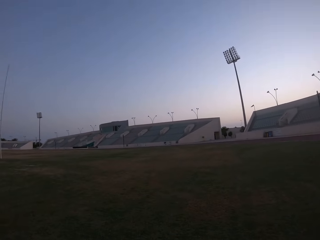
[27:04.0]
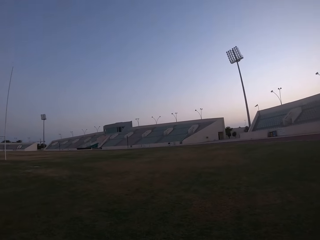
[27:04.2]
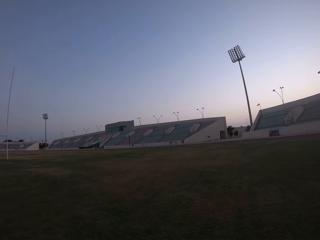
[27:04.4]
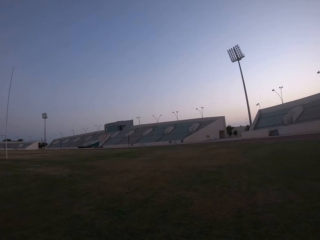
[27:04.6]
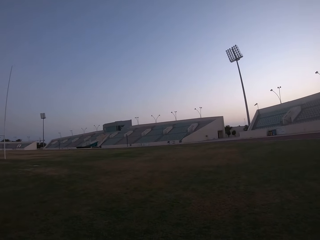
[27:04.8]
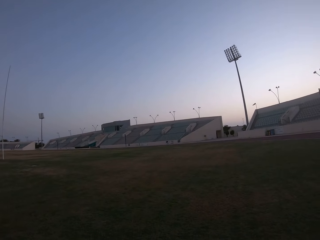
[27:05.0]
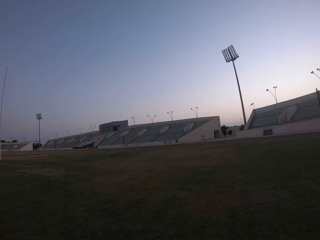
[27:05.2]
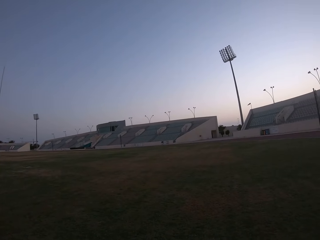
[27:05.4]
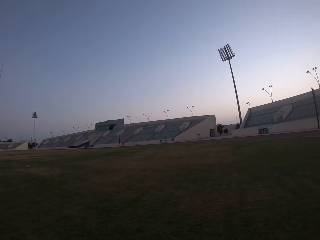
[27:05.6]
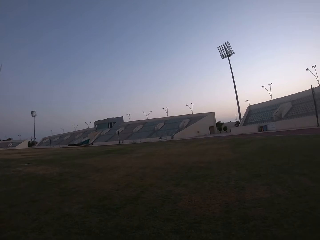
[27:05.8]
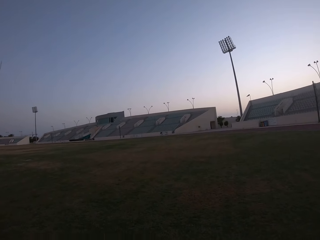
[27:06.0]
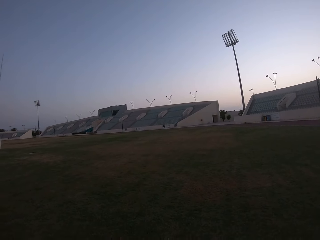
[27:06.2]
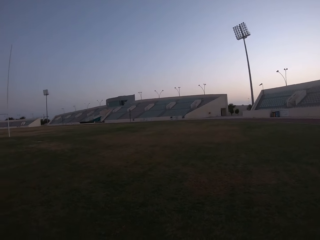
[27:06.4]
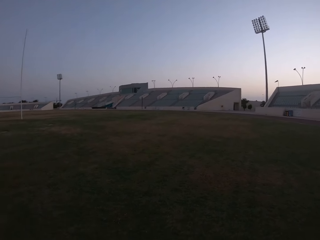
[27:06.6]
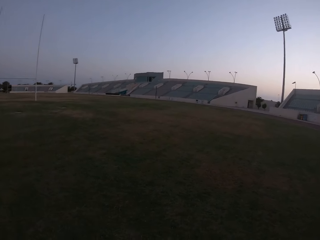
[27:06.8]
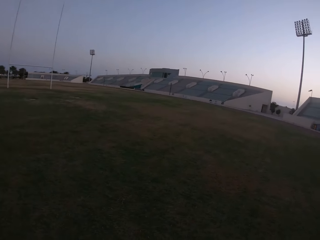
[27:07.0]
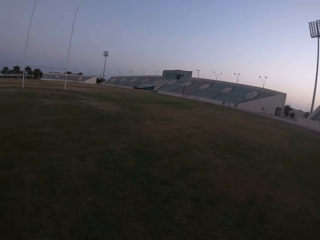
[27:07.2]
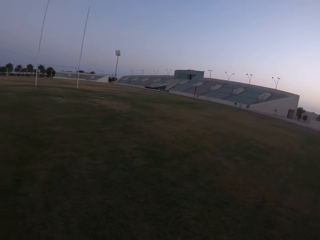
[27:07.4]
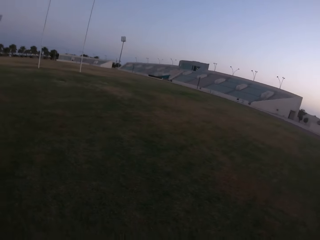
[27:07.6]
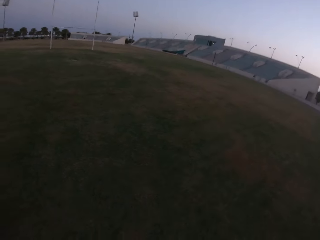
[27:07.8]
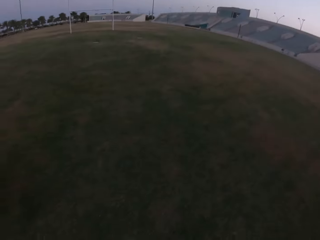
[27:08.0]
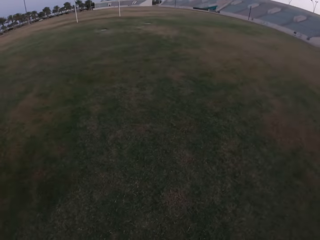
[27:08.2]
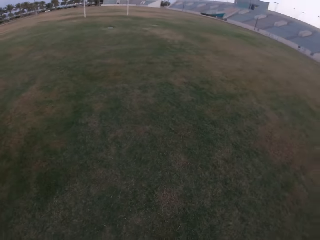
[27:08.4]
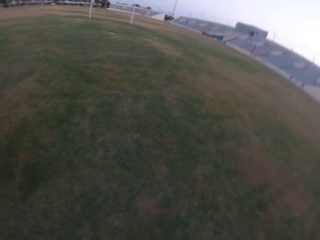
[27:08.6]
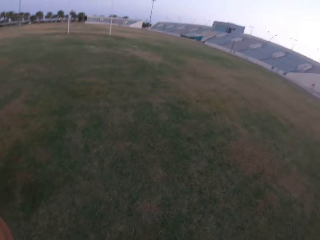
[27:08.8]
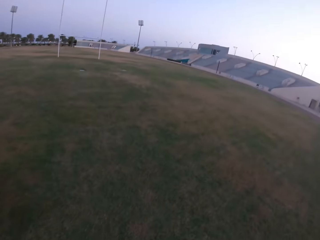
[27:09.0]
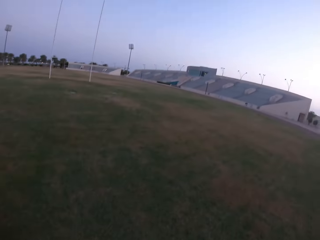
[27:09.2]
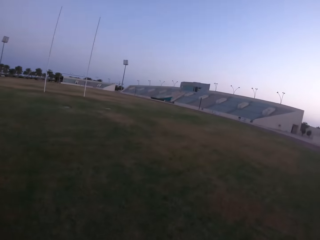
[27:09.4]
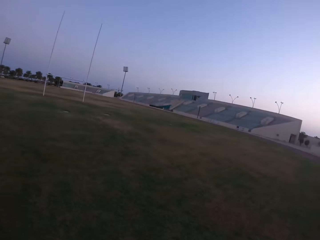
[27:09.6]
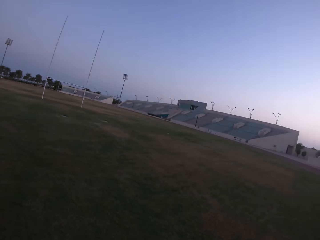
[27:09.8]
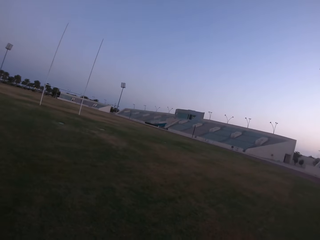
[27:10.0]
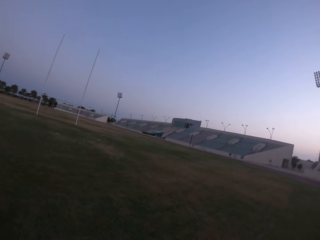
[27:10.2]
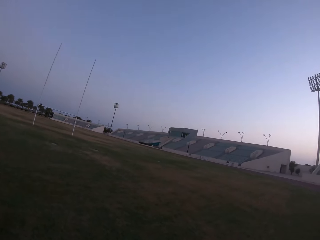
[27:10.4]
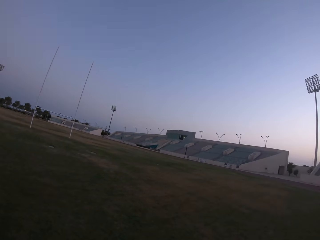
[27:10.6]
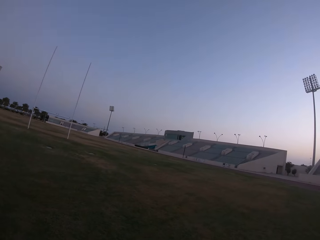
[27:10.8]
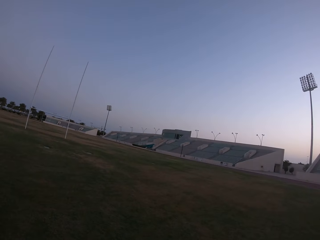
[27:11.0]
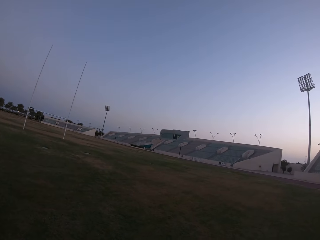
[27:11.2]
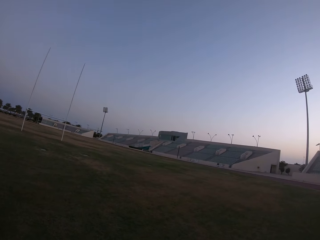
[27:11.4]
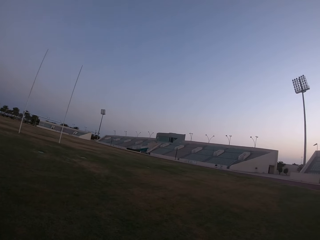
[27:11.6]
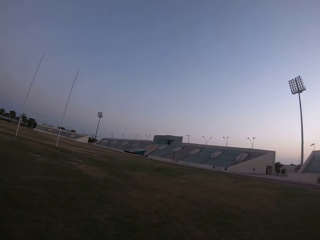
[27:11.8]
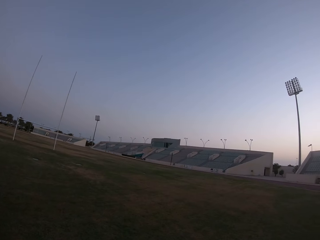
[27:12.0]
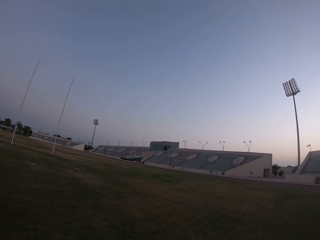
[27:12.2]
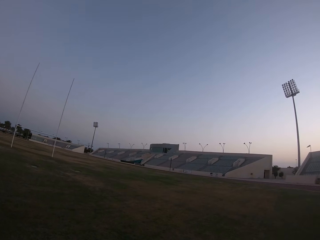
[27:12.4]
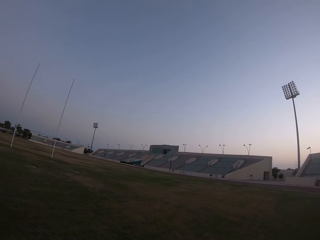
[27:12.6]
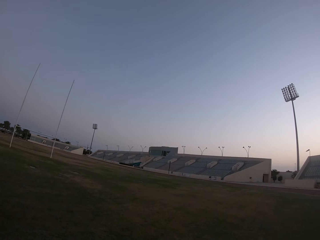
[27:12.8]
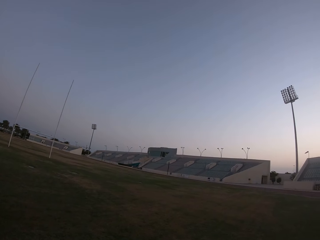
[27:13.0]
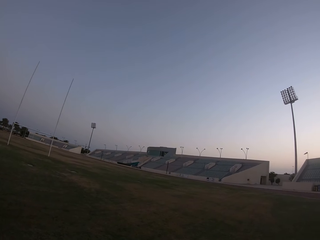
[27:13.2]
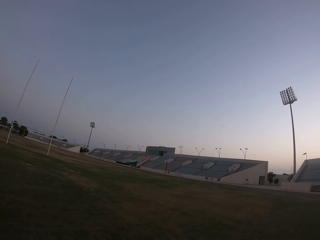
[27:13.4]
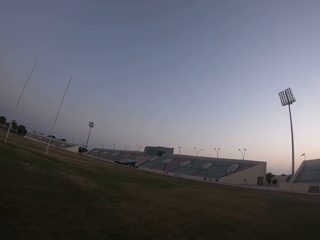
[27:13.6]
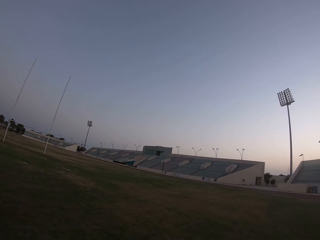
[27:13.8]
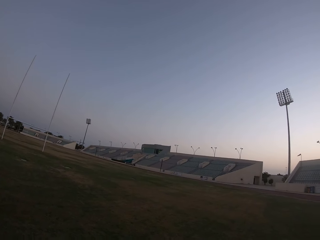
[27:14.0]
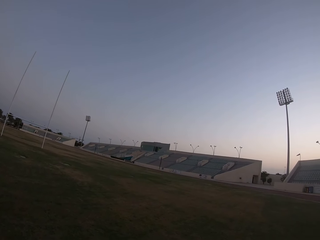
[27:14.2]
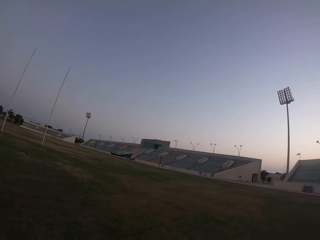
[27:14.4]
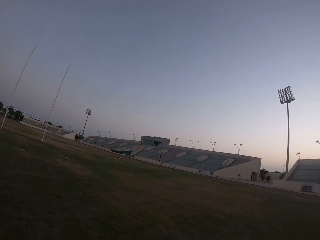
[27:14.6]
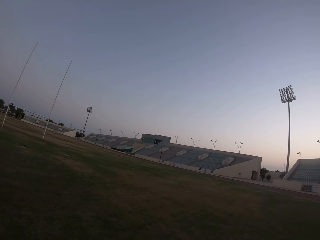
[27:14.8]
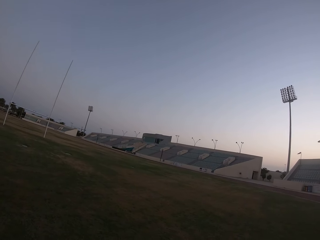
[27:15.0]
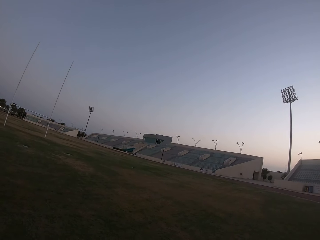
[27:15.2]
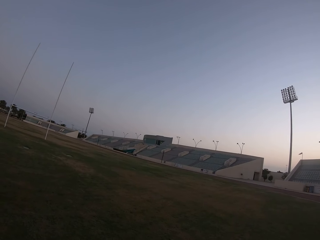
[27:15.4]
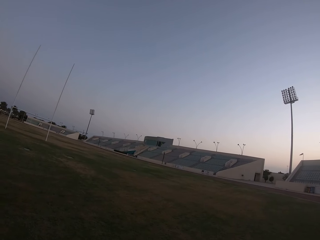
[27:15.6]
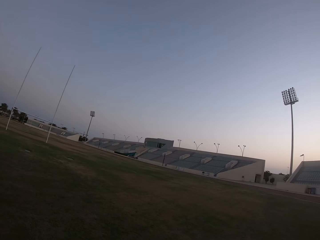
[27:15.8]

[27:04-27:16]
The camera wearer picks up the ball from the ground. They look around the field.

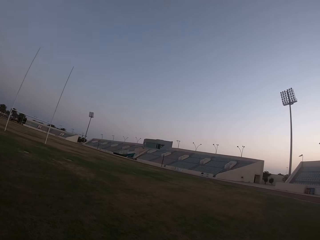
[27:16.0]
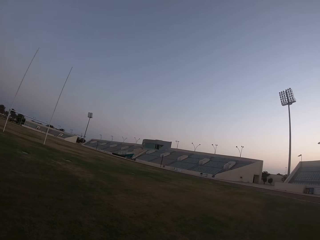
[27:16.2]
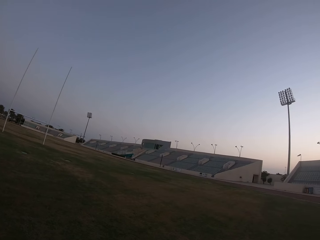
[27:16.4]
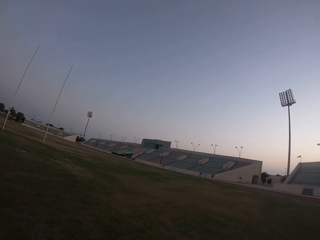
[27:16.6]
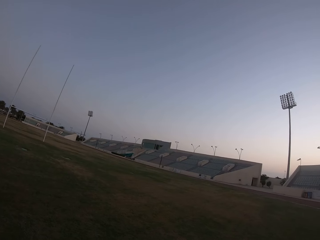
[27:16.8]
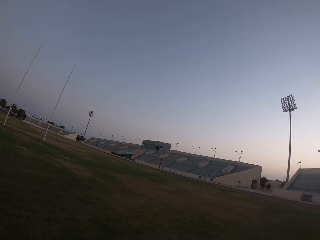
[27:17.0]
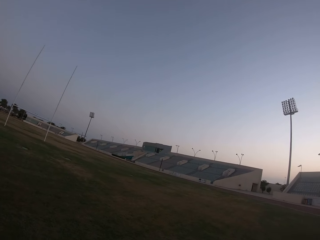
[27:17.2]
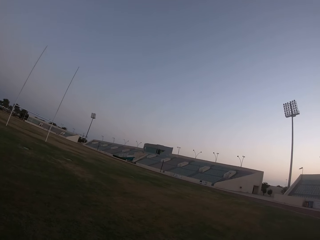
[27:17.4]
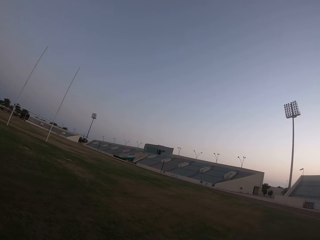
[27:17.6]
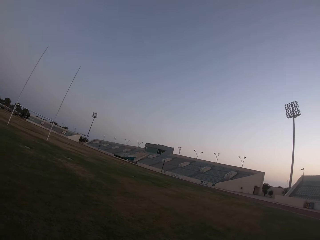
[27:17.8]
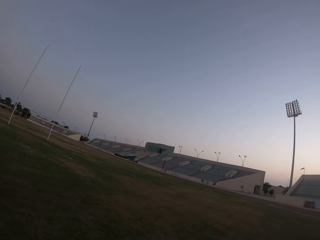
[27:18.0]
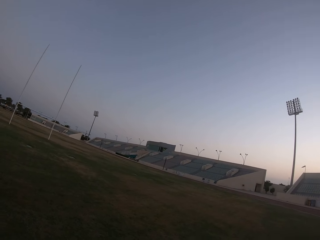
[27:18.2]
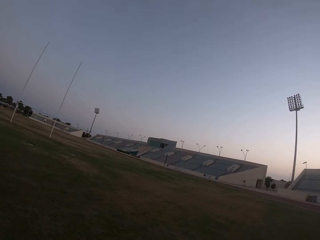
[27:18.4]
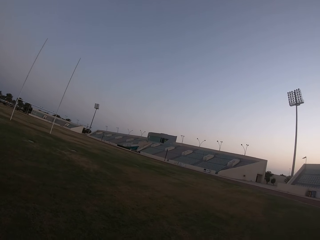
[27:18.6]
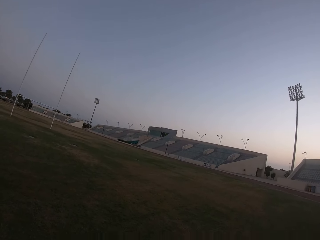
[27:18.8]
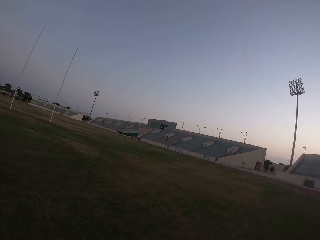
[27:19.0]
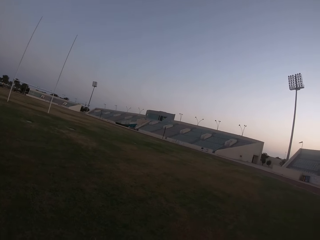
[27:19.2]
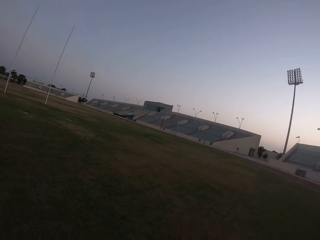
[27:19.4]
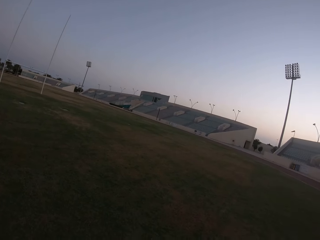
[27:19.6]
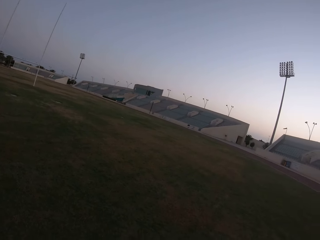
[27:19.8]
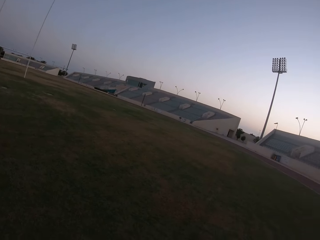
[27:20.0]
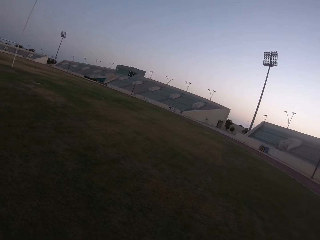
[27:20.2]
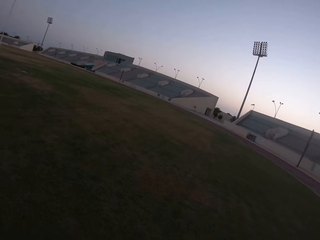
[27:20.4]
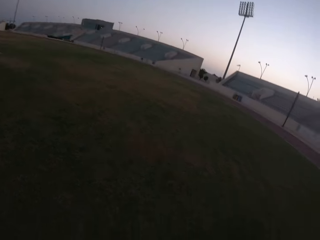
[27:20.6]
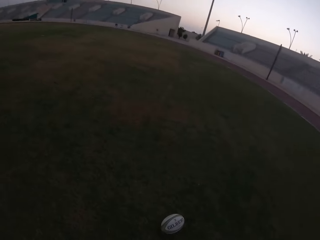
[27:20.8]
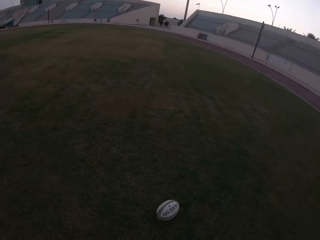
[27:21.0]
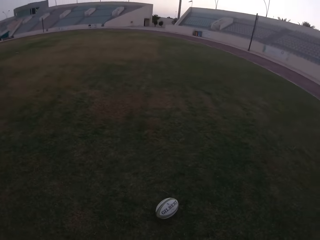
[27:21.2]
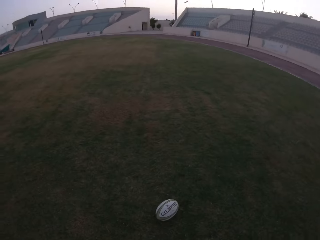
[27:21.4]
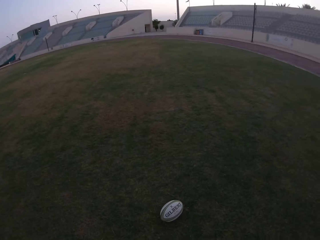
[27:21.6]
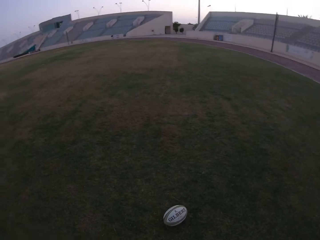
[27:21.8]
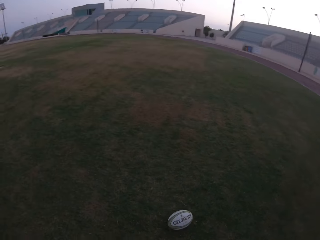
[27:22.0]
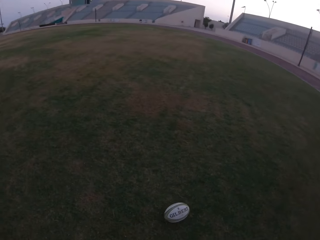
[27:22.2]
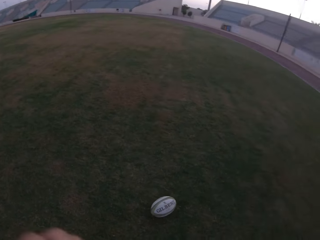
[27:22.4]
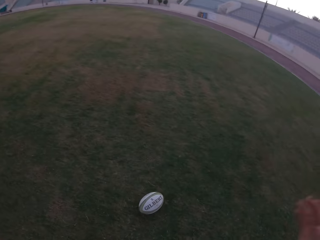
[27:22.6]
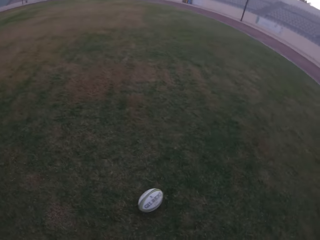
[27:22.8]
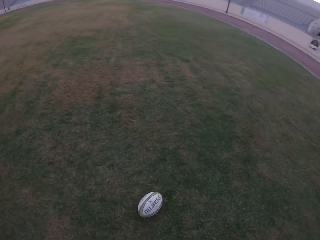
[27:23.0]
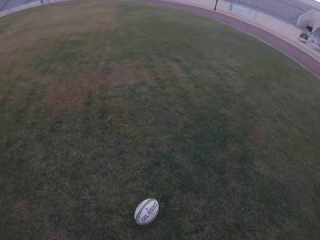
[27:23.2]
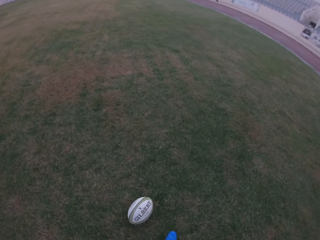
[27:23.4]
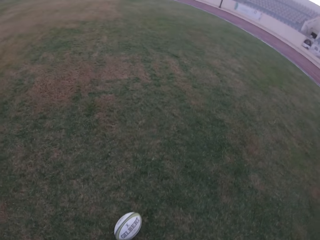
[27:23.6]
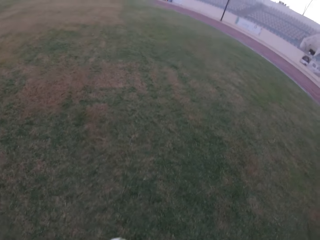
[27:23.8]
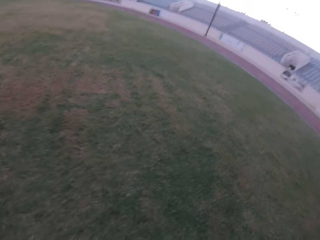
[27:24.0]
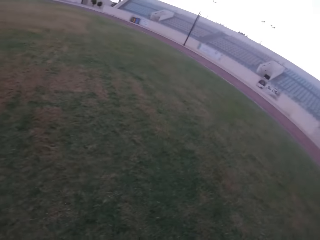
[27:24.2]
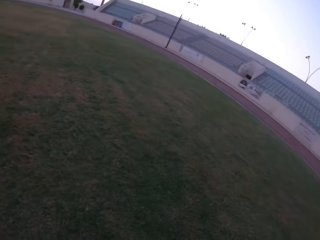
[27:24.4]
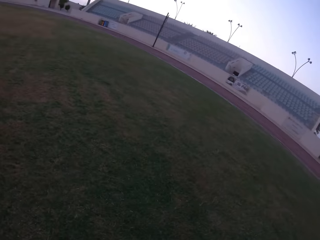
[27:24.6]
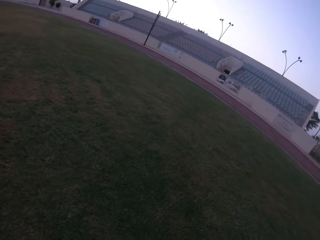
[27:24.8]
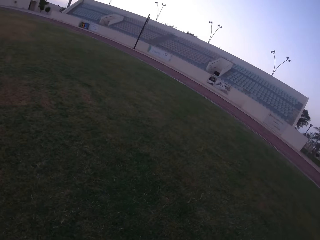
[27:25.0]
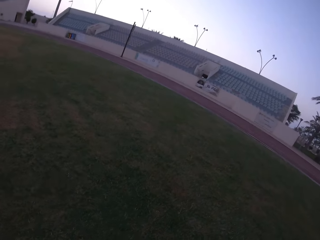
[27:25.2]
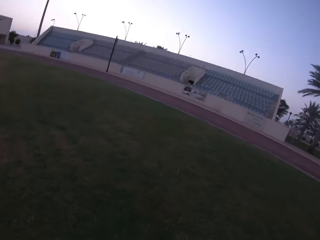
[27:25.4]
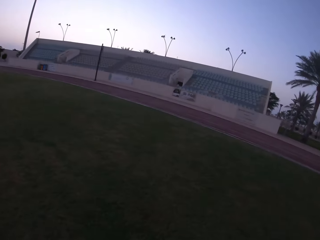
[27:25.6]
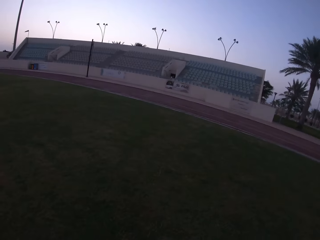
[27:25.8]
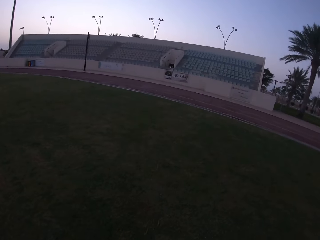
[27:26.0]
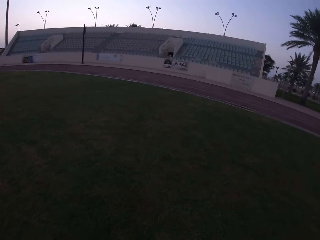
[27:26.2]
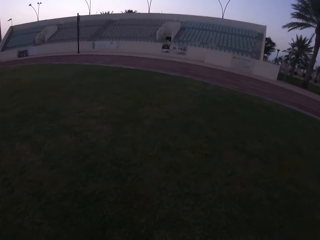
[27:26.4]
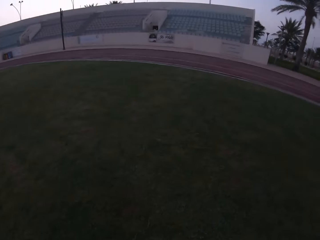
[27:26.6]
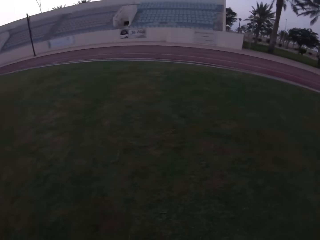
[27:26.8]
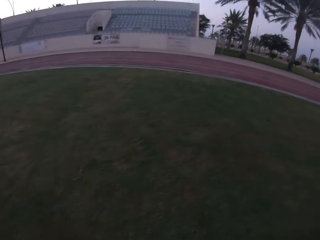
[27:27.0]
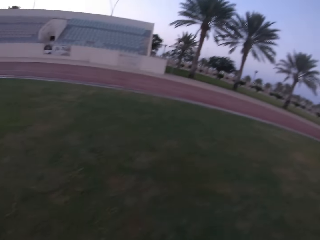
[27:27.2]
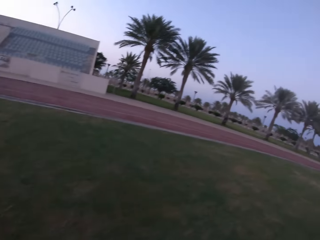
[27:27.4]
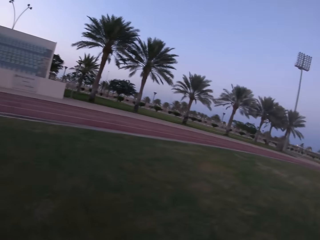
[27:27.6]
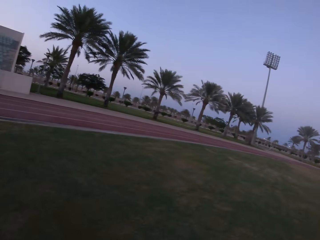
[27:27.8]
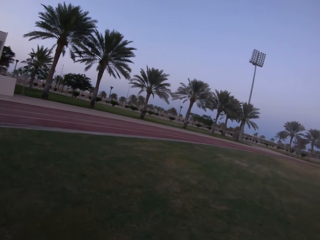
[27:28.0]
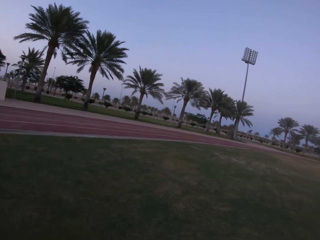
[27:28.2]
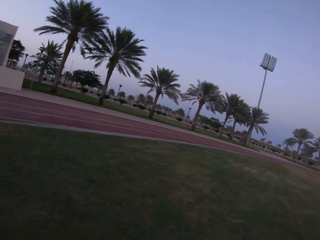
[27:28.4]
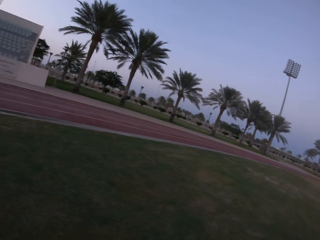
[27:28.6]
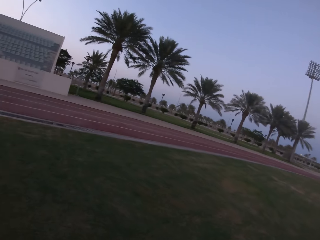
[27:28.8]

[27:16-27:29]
The camera wearer looks at the ball. They look around.
